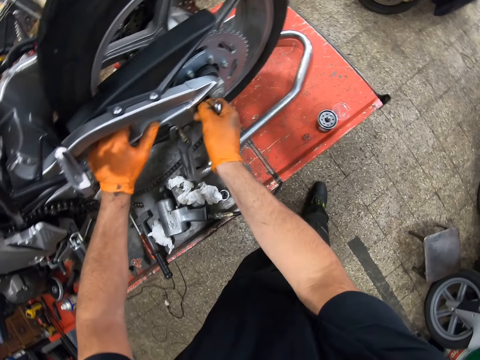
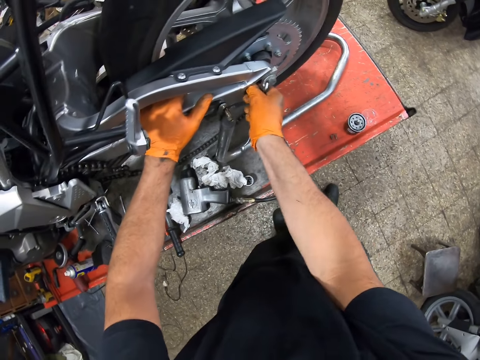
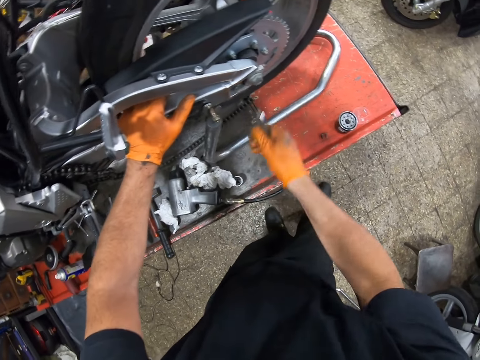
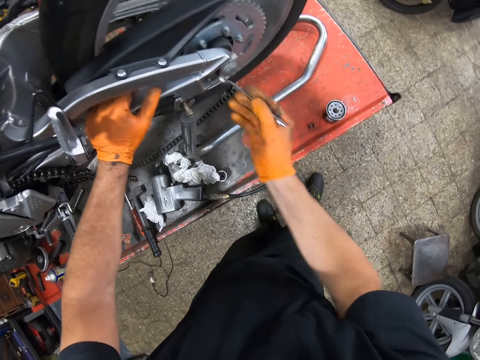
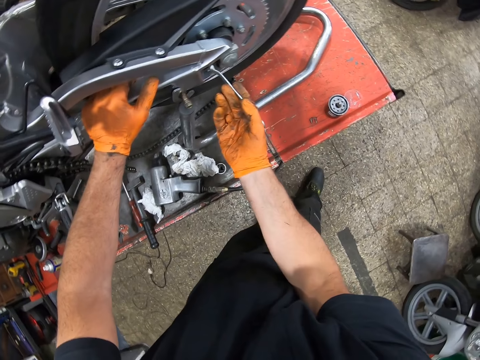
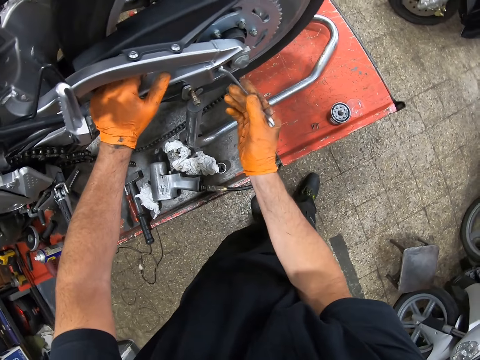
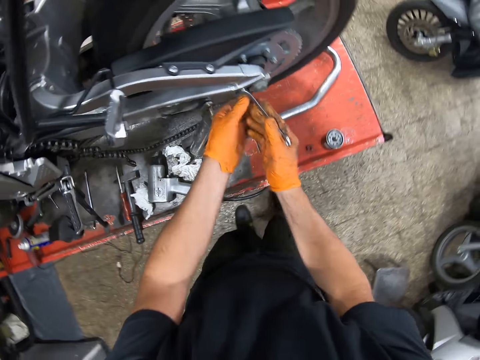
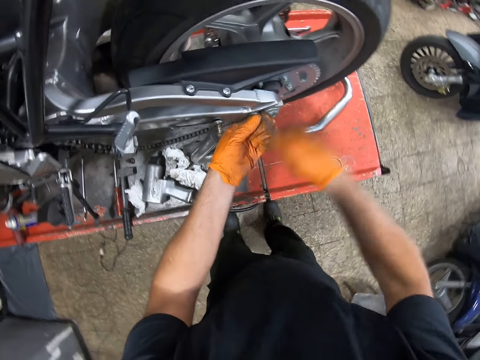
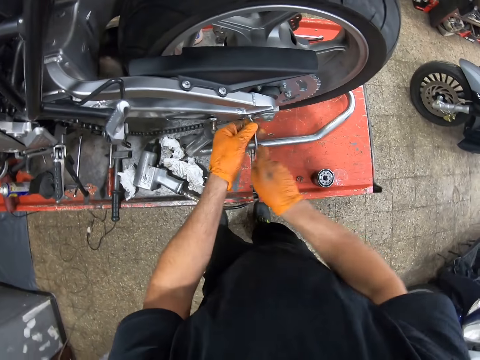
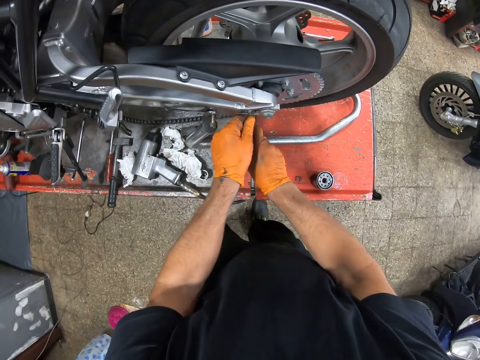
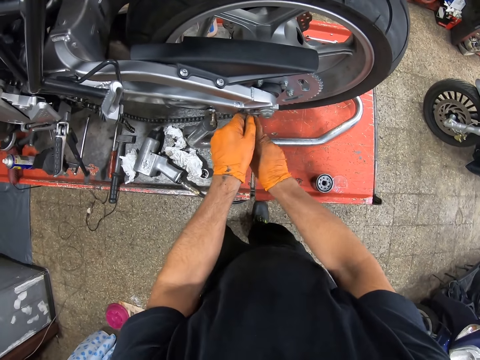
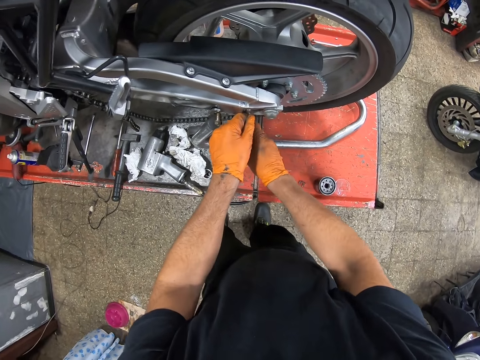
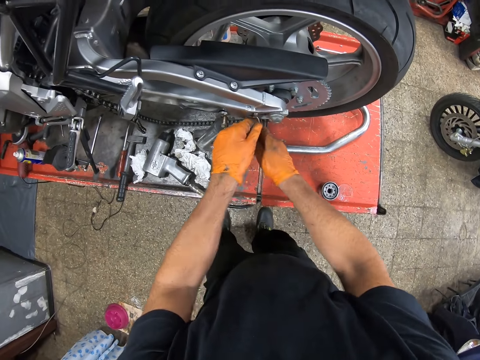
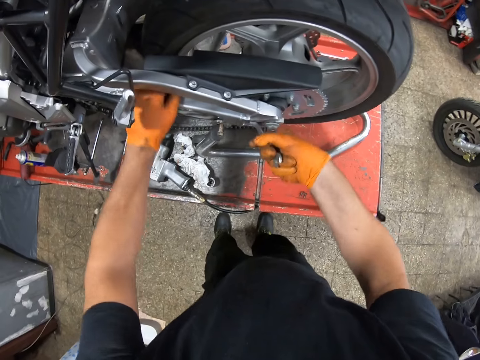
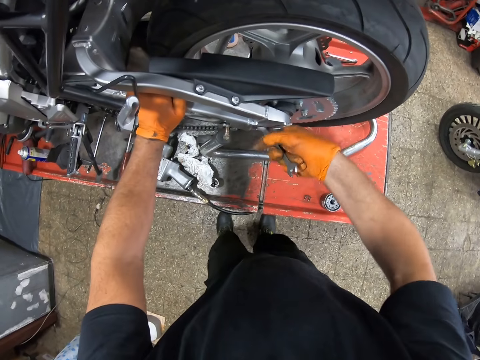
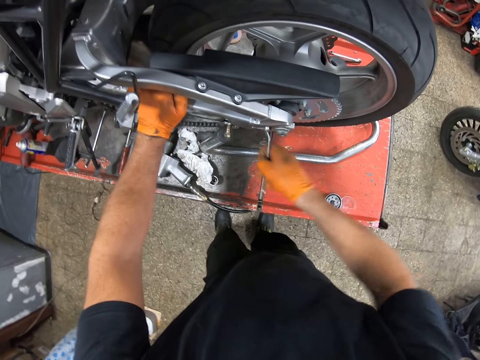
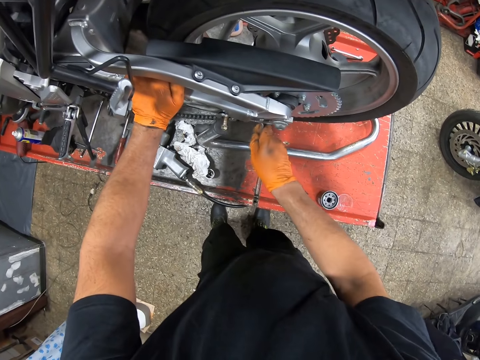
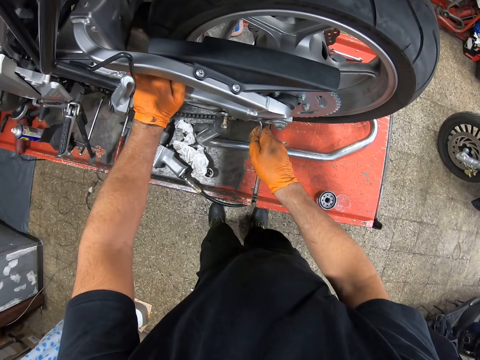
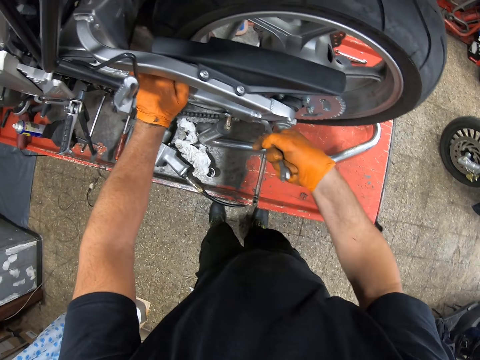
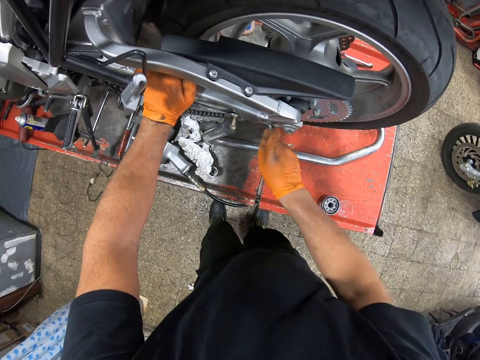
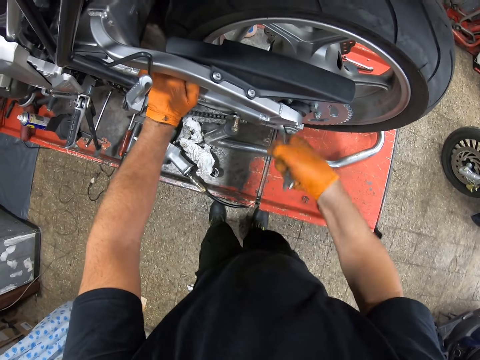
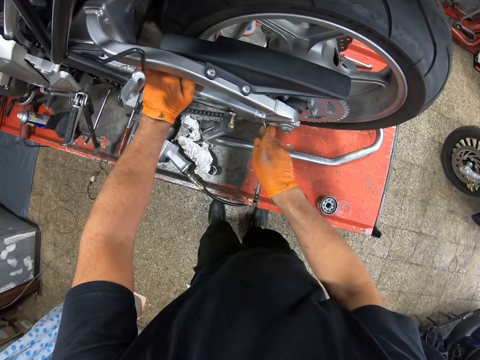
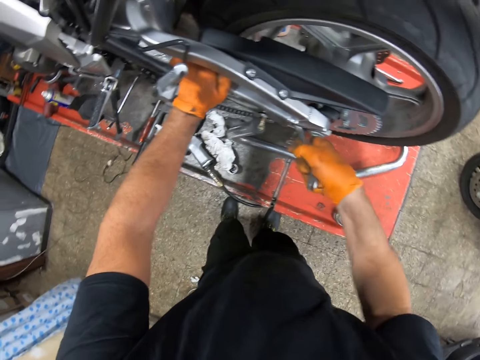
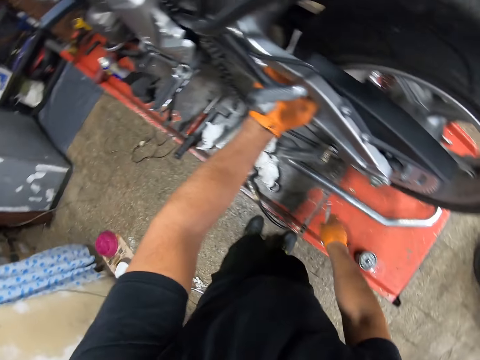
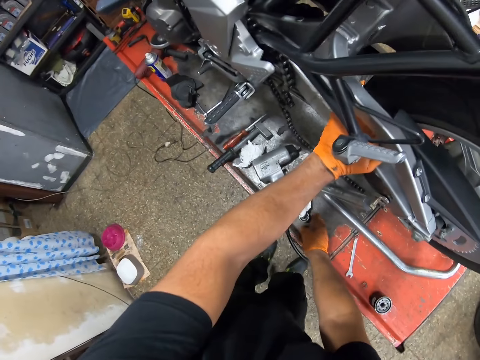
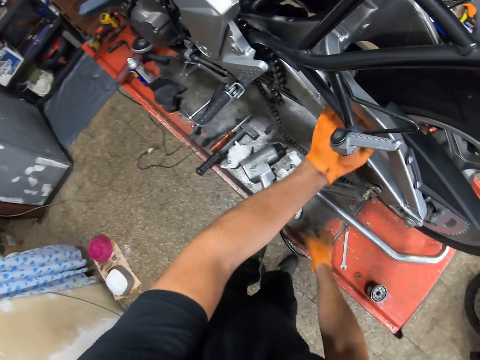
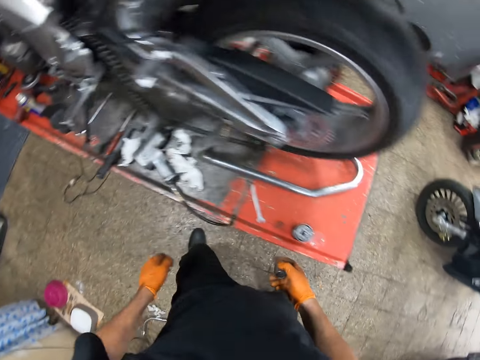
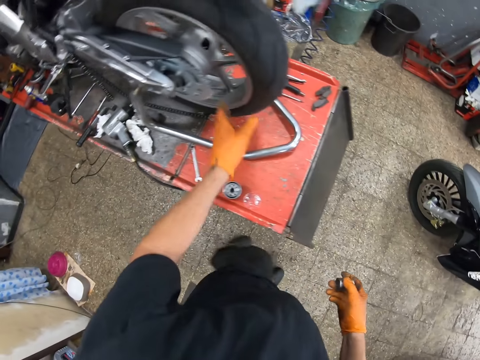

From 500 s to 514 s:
The camera wearer tightens a nut. They tighten the nut with a spanner repeatedly. They drop the nut on a table. They drop the spanner. They pick up a socket.

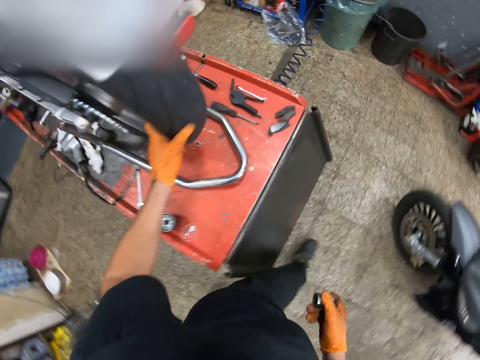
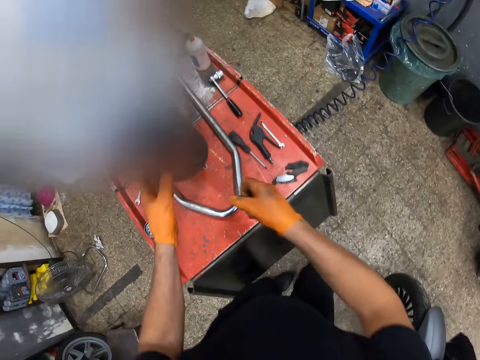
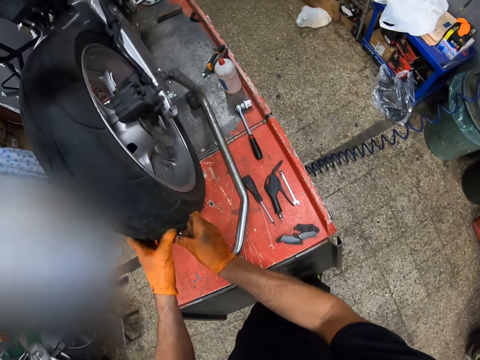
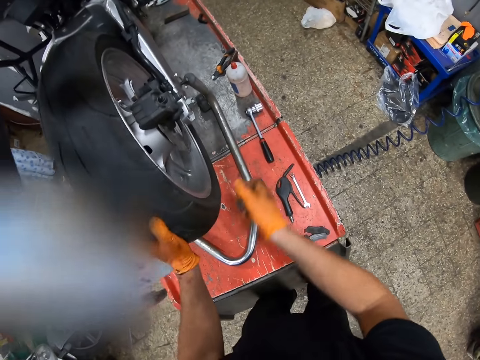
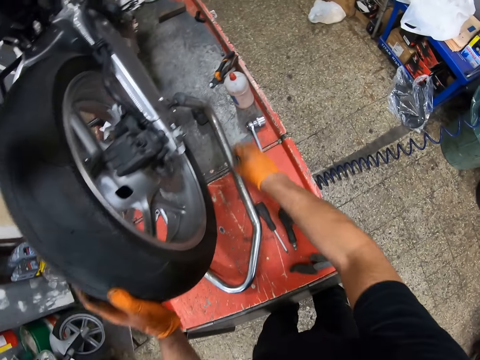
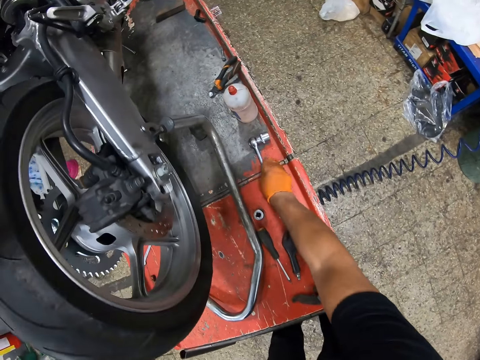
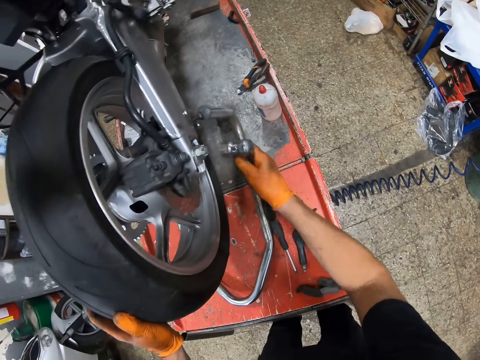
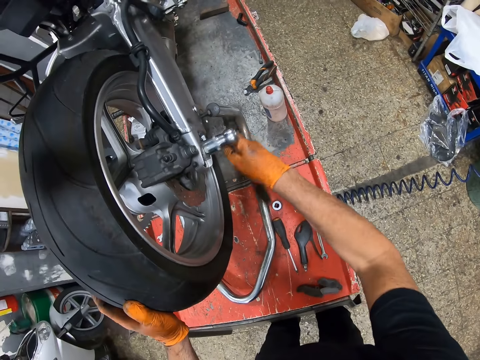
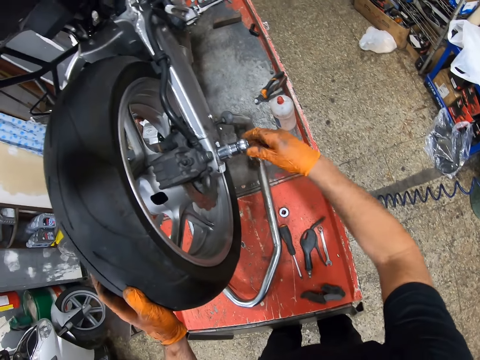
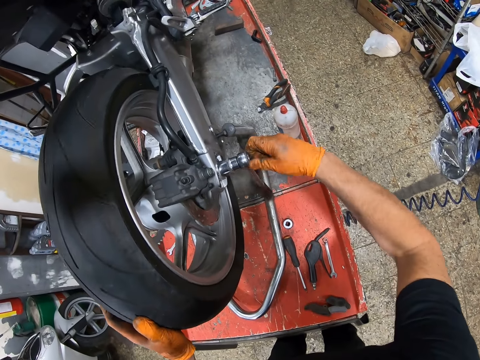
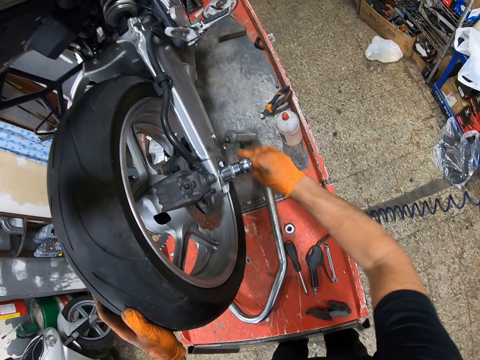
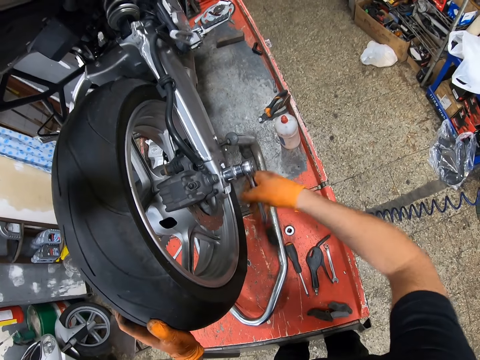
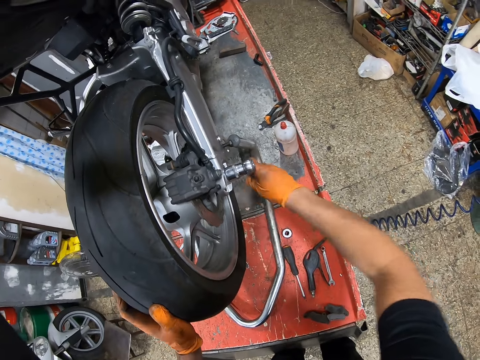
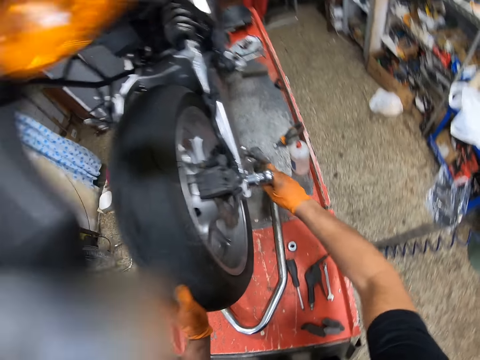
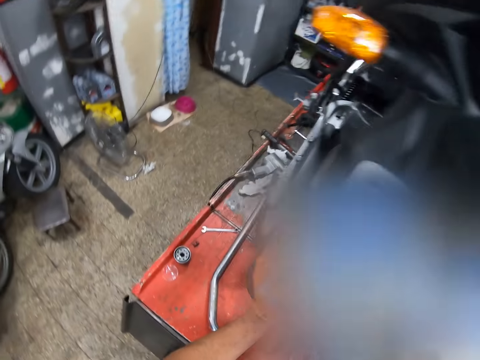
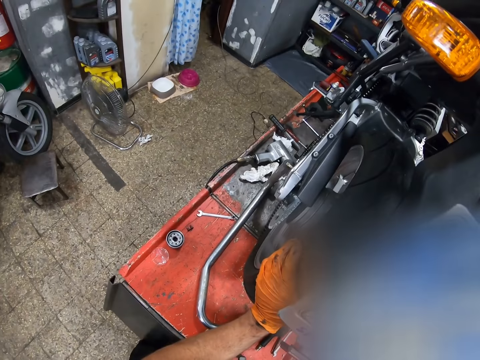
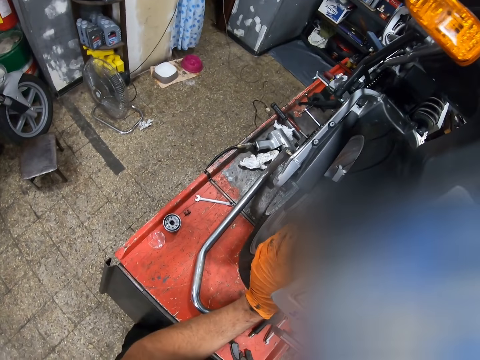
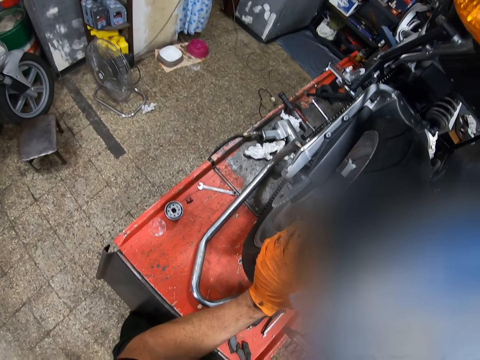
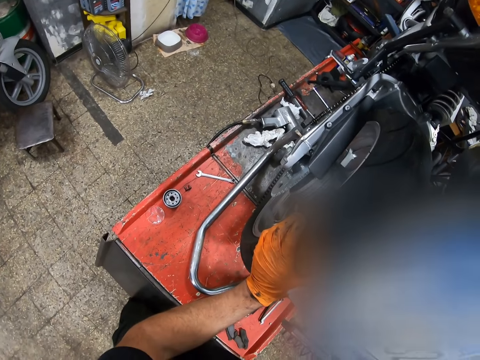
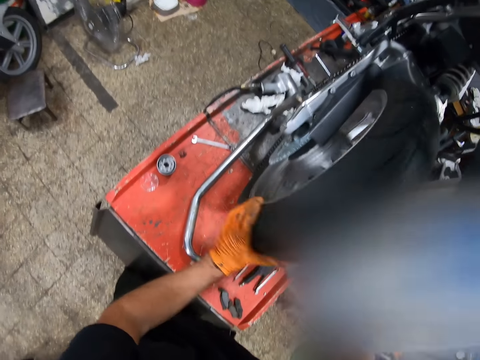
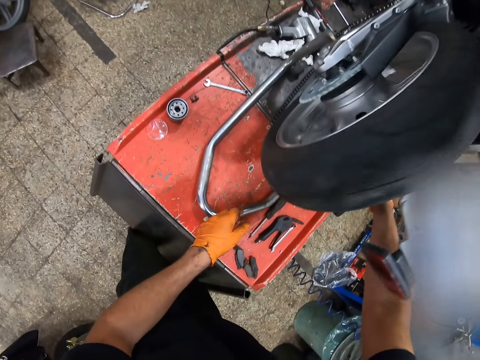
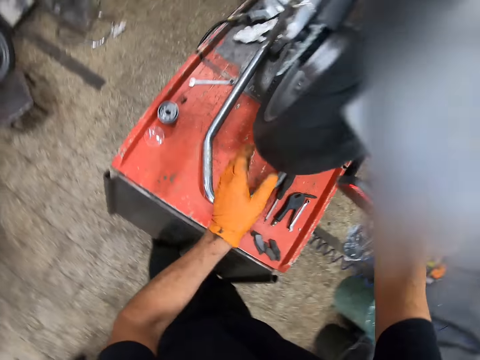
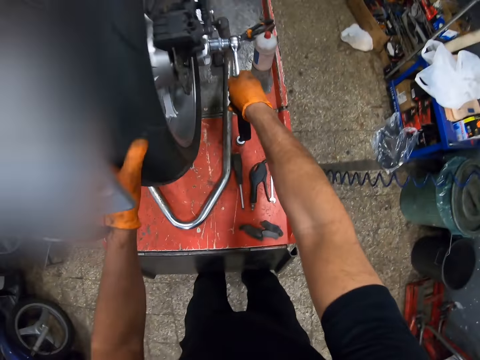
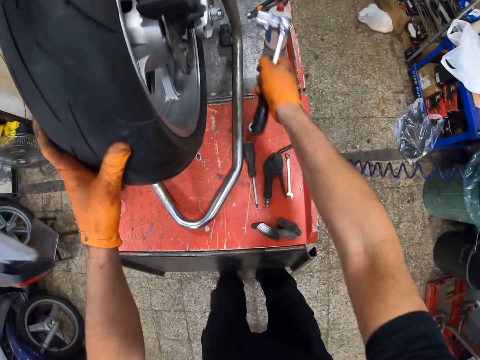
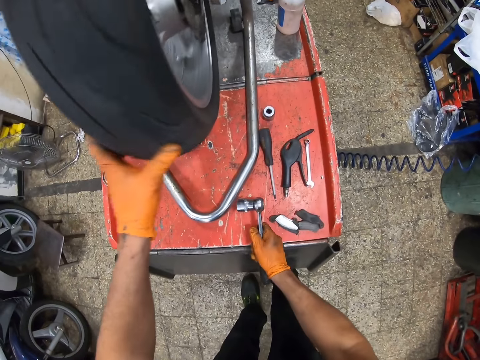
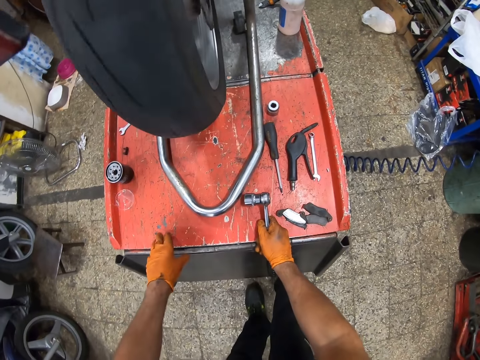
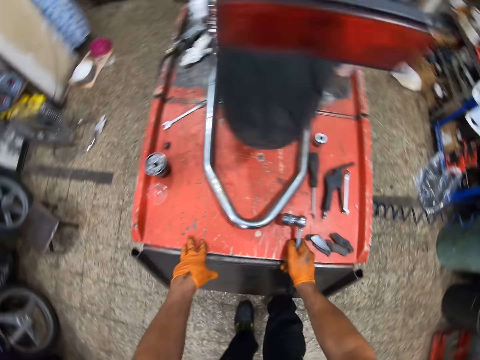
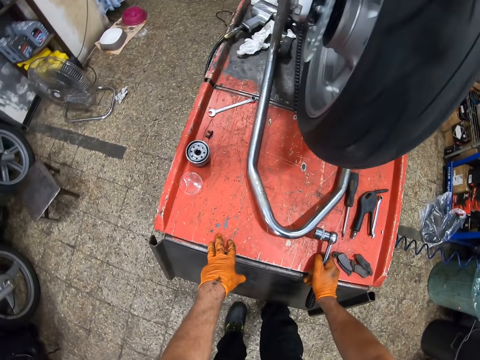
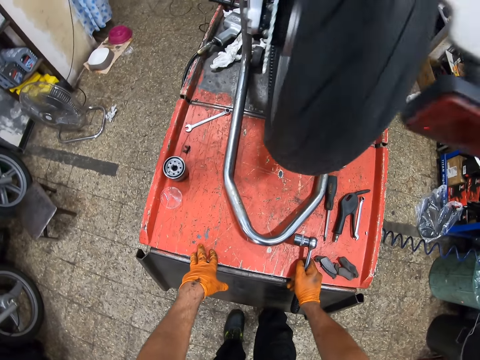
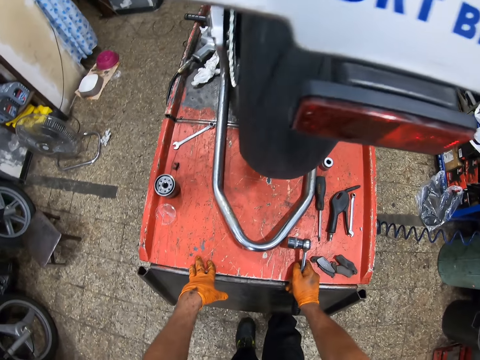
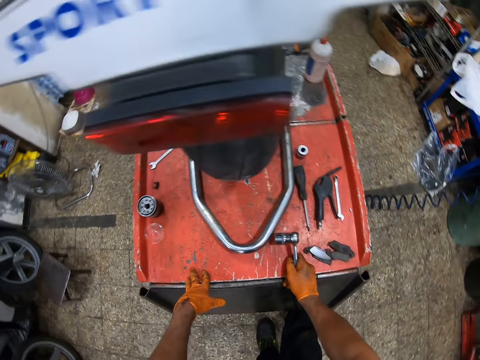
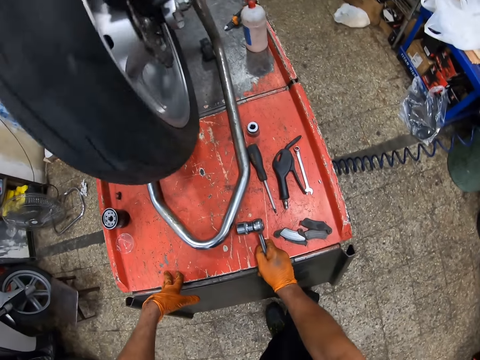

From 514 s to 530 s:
The camera wearer holds a tire. They adjust the wheel. They push the tire. They put a socket on the table. They pick up a ratchet handle. They tighten the wheel. They tighten a nut with the ratchet handle. They spin the tire. They turn the wheel of the motorcycle.
